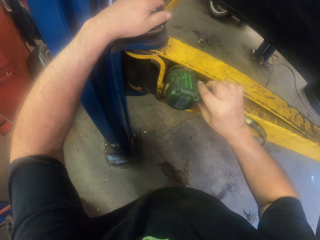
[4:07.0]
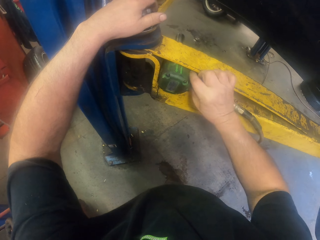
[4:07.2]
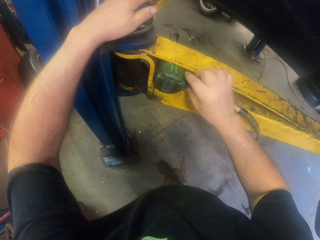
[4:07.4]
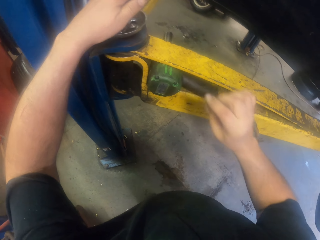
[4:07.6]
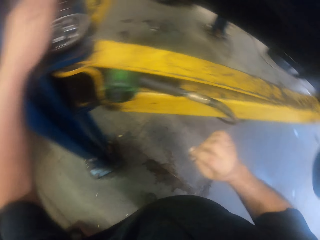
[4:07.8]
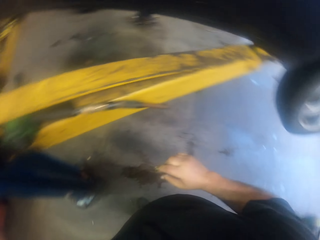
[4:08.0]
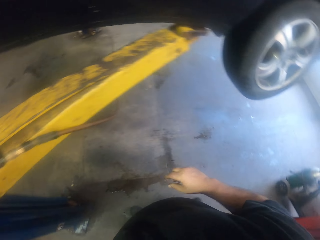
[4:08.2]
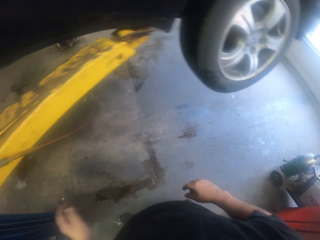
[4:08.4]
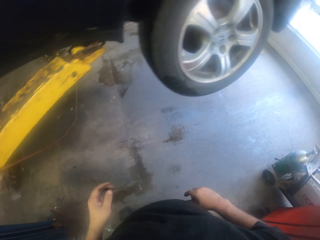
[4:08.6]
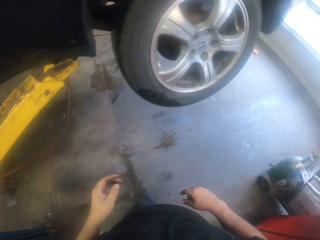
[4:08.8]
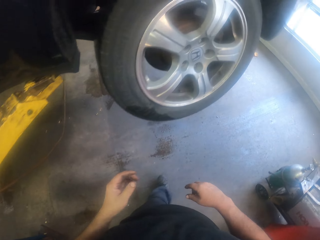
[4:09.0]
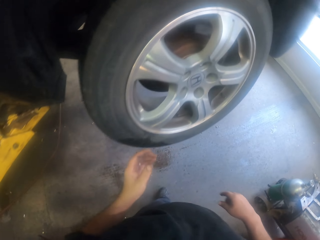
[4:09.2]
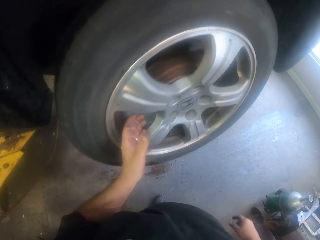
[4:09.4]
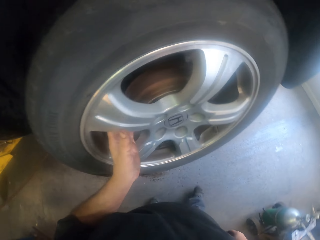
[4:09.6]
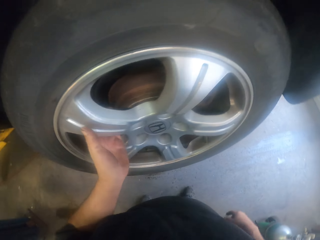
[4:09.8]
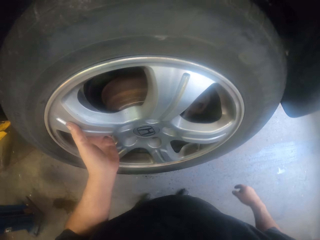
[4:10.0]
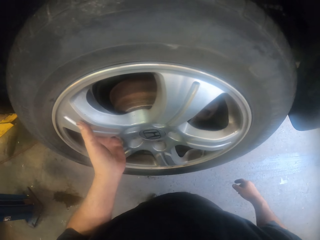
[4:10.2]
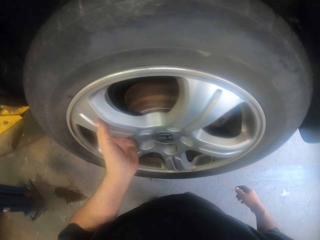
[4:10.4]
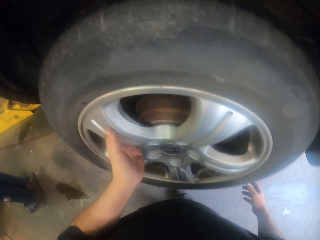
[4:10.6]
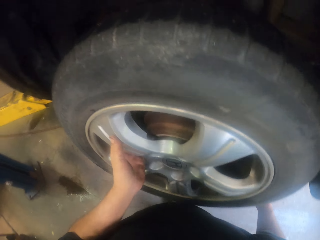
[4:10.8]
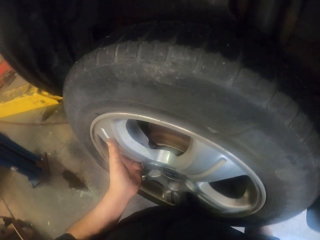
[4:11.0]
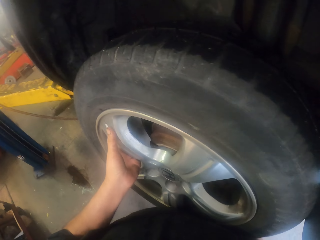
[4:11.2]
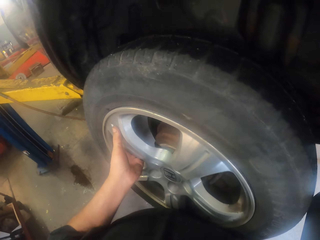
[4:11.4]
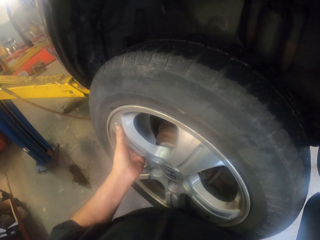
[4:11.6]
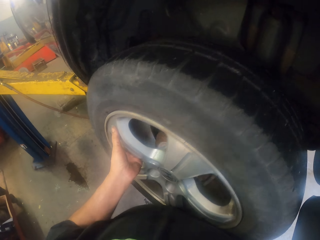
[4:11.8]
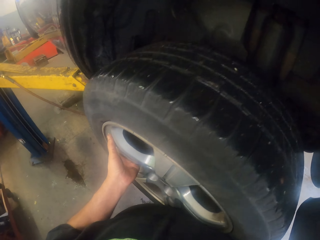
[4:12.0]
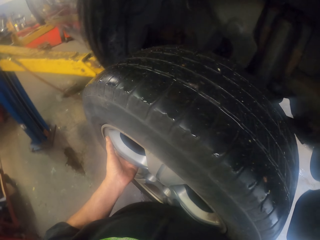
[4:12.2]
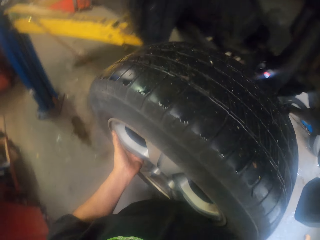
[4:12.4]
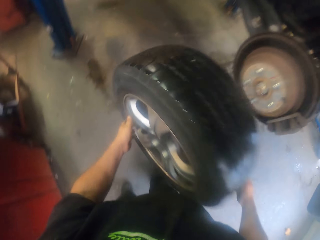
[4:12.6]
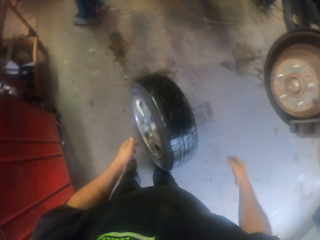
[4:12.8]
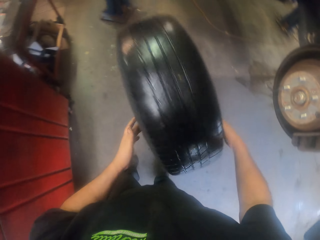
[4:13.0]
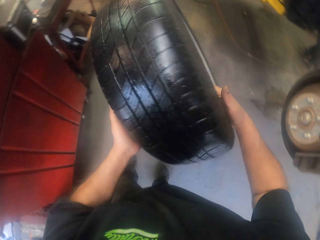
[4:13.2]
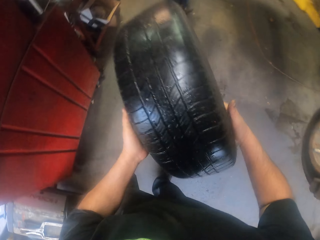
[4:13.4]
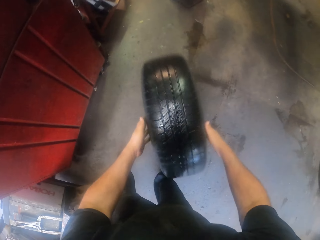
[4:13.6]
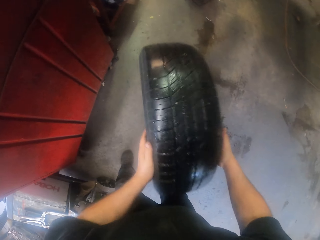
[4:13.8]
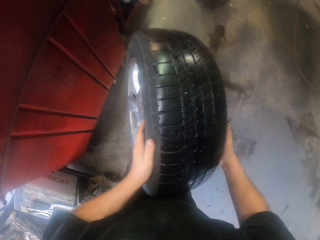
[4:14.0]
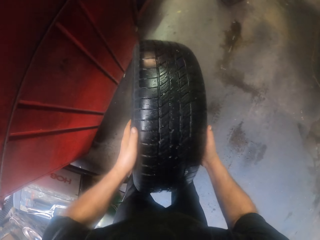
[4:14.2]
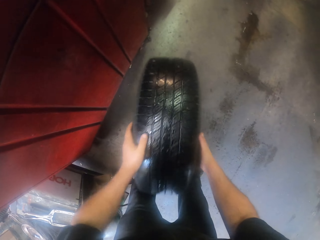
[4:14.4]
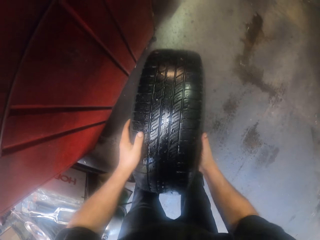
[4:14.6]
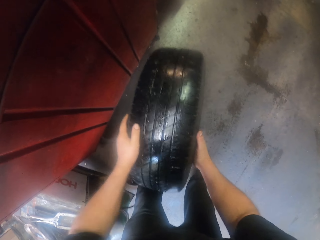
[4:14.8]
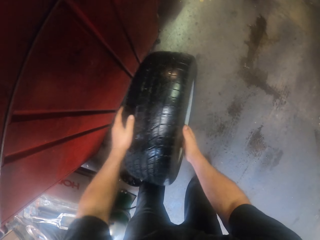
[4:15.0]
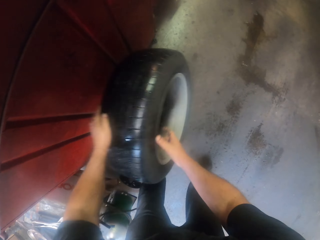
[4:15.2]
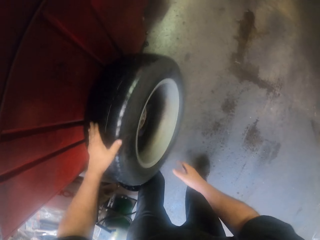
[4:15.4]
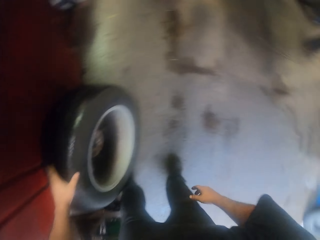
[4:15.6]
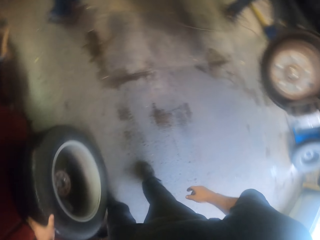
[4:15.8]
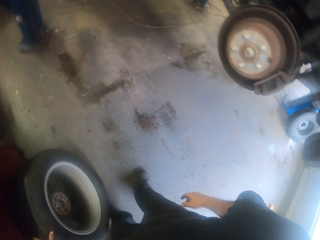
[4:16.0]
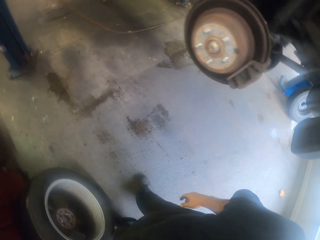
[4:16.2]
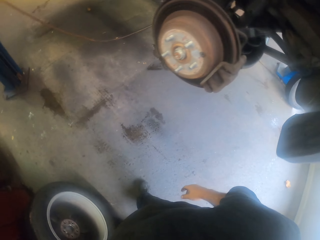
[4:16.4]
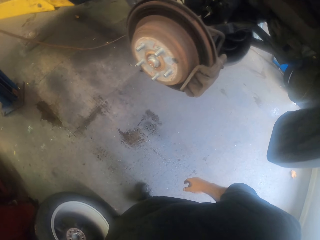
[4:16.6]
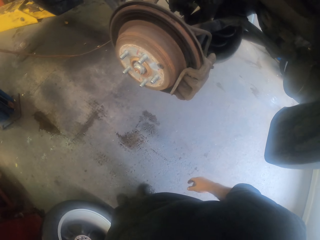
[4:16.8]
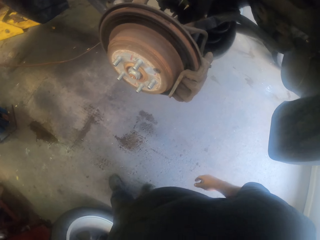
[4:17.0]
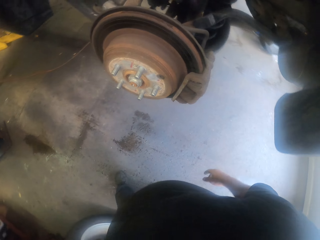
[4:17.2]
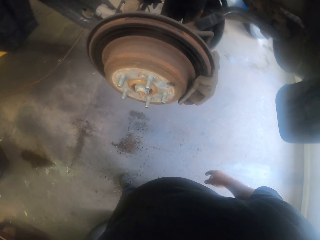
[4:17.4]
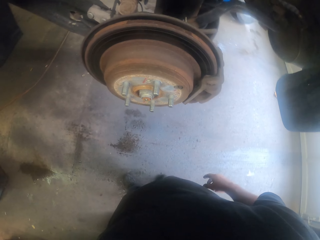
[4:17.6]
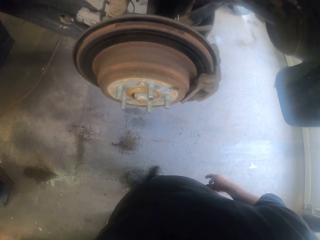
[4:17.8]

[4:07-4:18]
The camera wearer puts the impact wrench on the metal. They turn to the side. They walk. They hold a car tyre. They stop. They turn to the side. They remove the wheel from the car and put the car tyre on the floor. They turn to the side.

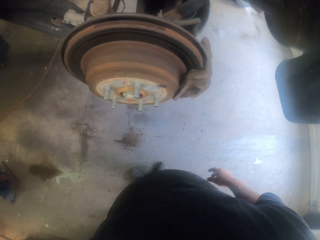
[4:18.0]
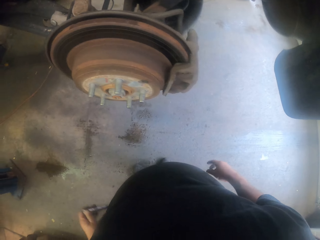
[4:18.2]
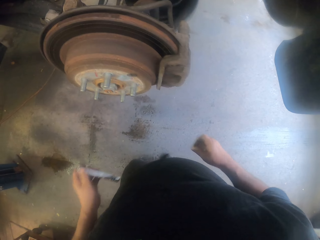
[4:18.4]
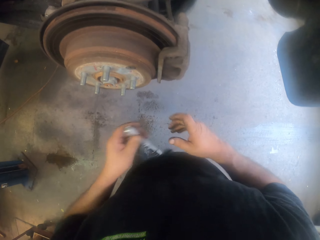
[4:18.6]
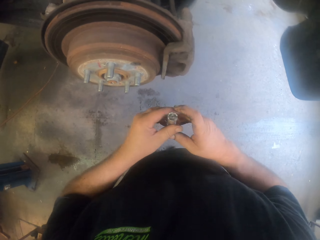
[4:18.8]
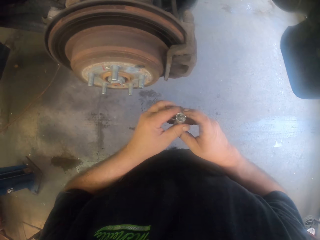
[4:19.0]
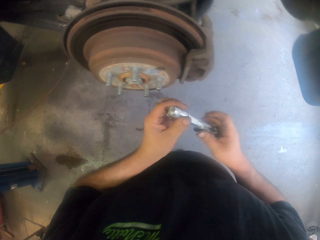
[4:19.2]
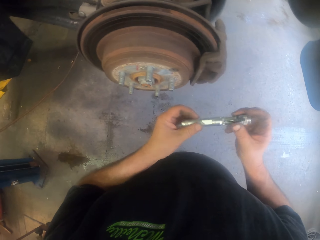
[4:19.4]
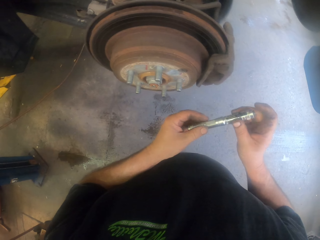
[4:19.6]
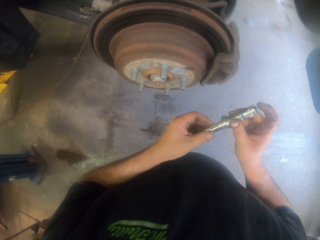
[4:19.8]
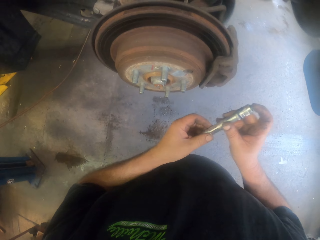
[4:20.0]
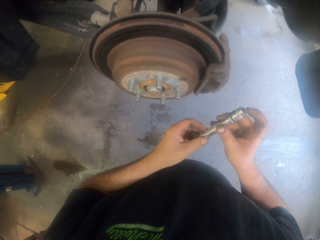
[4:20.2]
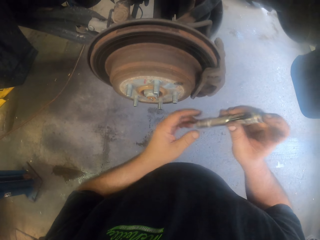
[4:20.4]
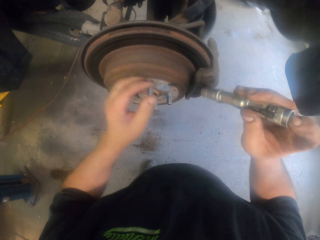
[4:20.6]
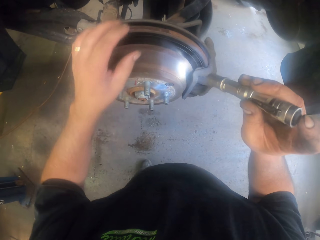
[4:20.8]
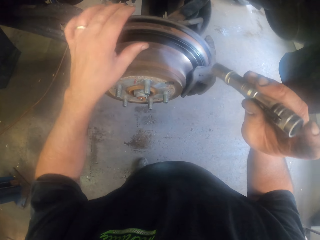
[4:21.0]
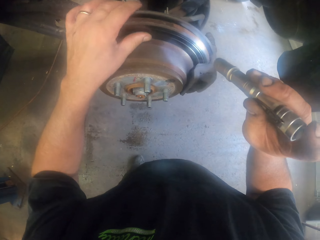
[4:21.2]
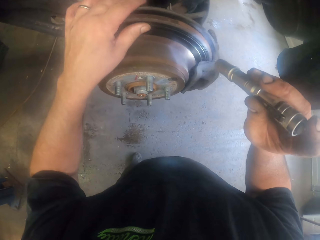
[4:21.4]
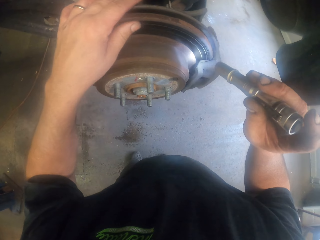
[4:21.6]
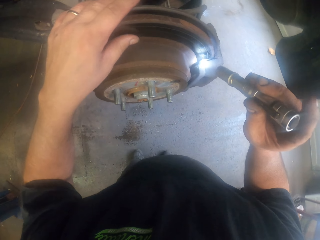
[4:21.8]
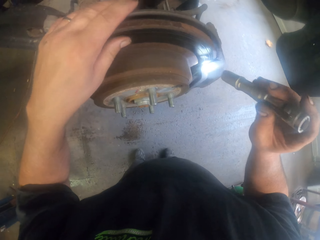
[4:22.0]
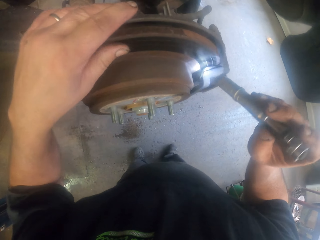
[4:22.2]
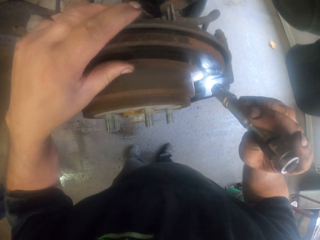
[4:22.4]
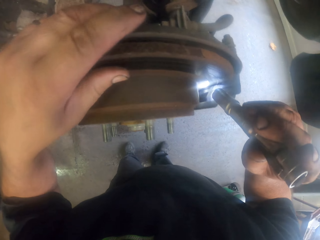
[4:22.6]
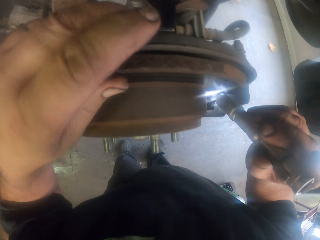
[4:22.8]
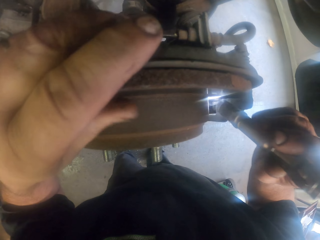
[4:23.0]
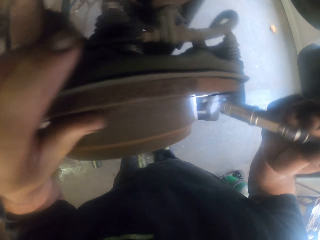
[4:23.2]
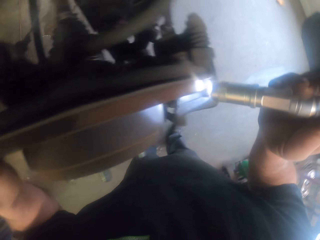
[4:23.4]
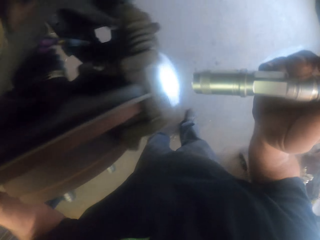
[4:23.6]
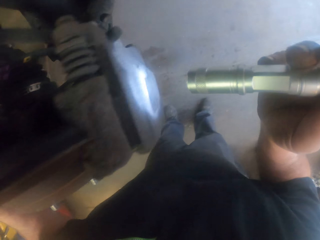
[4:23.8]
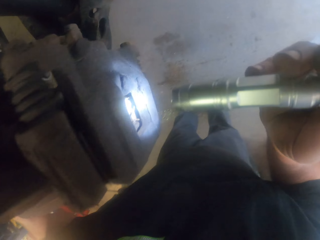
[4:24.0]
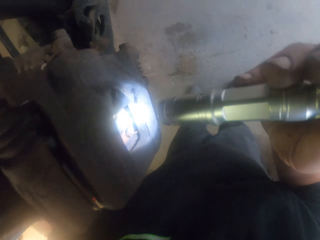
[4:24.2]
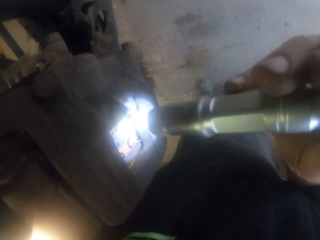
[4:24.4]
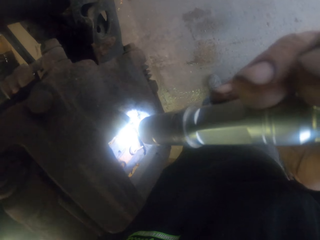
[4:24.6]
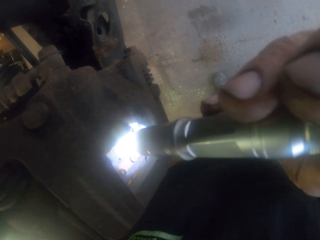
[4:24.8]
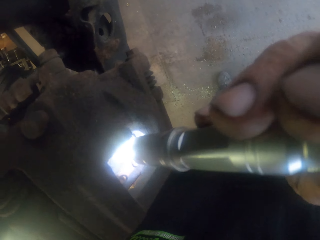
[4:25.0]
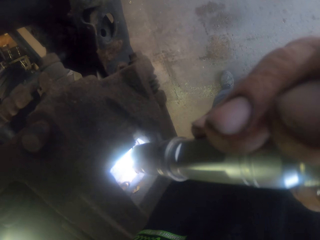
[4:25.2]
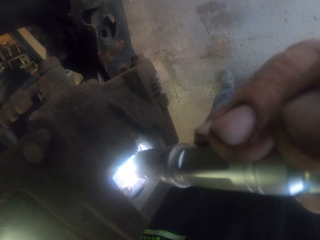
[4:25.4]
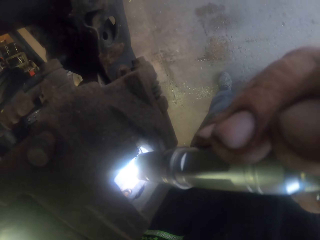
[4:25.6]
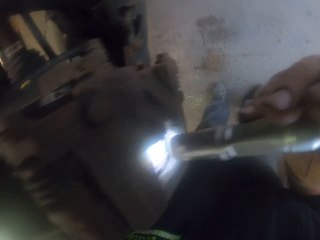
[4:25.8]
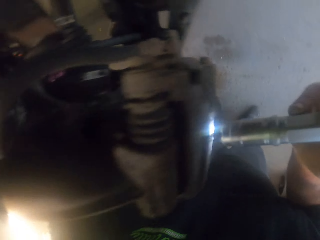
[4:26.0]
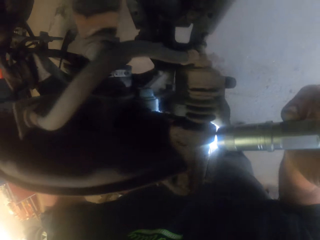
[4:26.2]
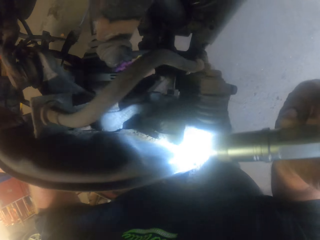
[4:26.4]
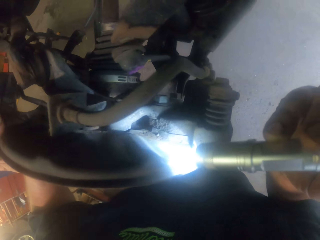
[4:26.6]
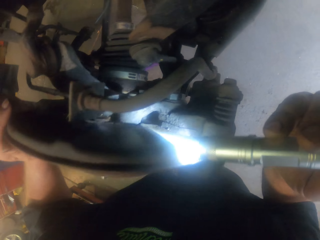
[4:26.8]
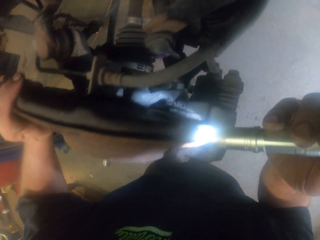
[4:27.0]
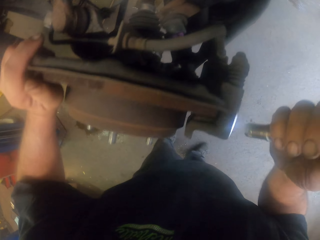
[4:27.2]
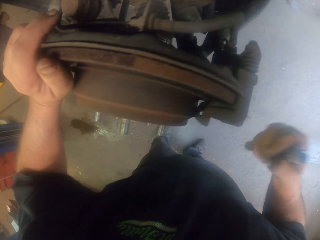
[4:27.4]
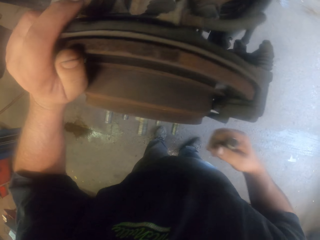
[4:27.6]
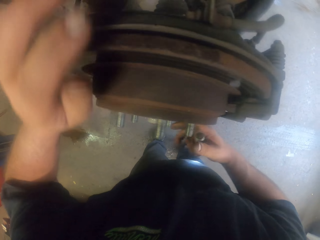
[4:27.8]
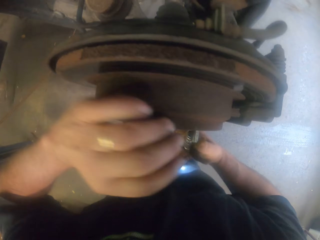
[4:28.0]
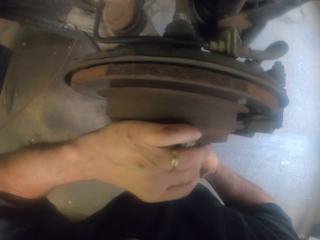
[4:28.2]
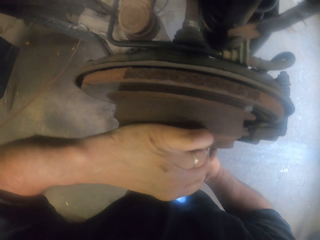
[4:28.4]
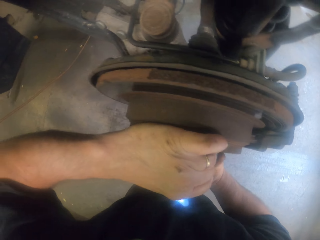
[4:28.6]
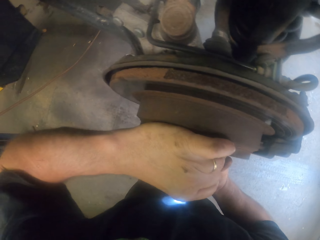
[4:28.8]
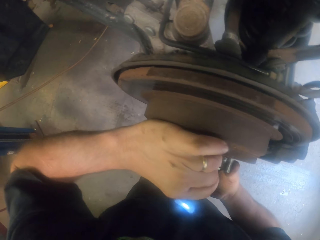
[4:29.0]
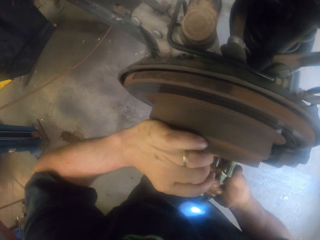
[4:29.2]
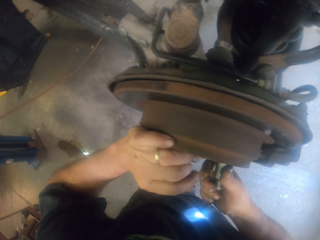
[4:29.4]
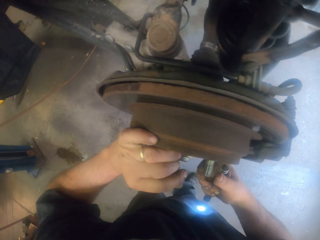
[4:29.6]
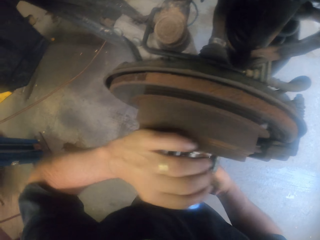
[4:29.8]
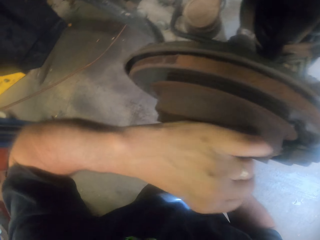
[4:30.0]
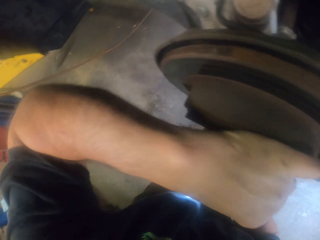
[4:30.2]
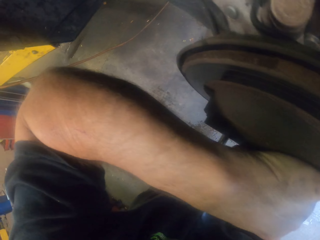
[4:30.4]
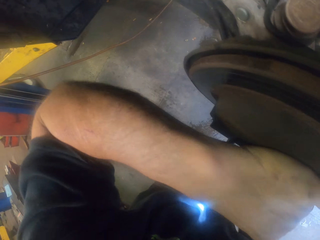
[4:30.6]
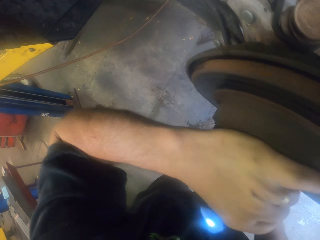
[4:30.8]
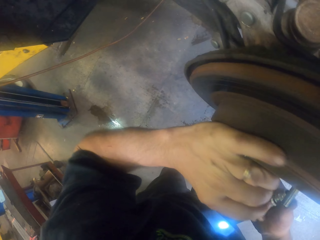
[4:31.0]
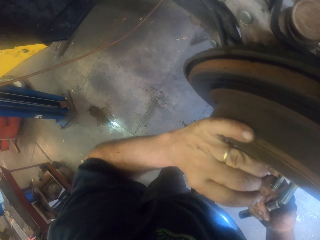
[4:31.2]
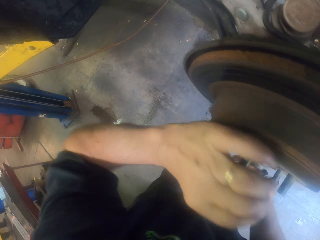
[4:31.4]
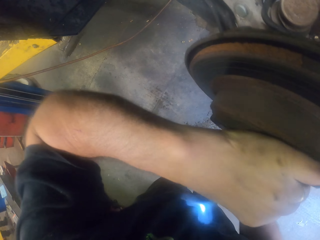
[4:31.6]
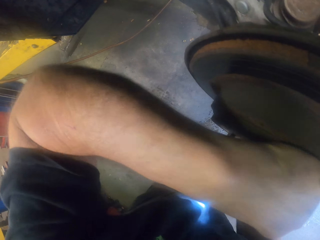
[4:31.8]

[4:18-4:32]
The camera wearer holds the torch. They pass the torch to the right hand. They turn on the torch. They look at the caliper housing with the torch. They hold a car tyre metal. They turn to the side. They hold the torch. They rotate the wheel disc.
